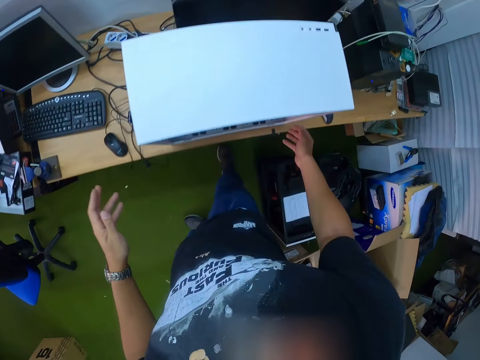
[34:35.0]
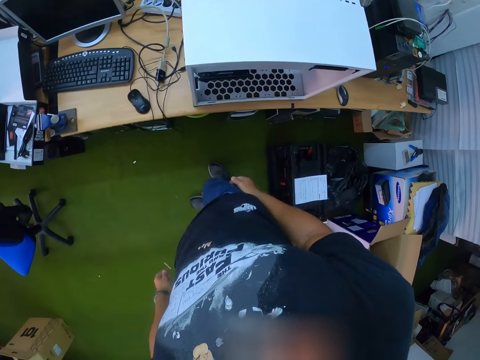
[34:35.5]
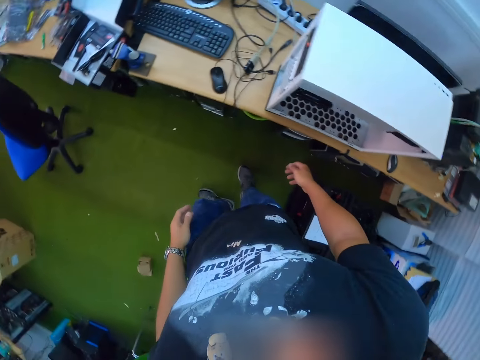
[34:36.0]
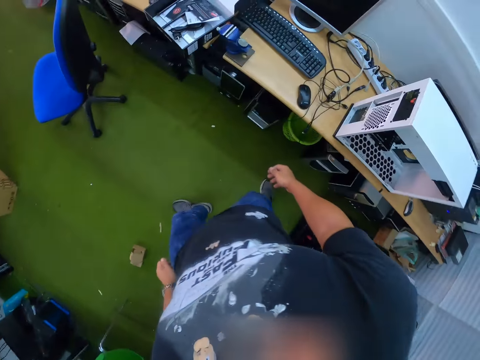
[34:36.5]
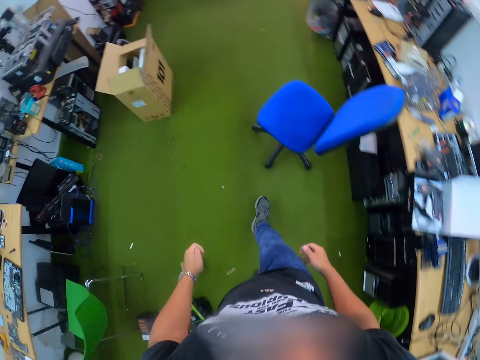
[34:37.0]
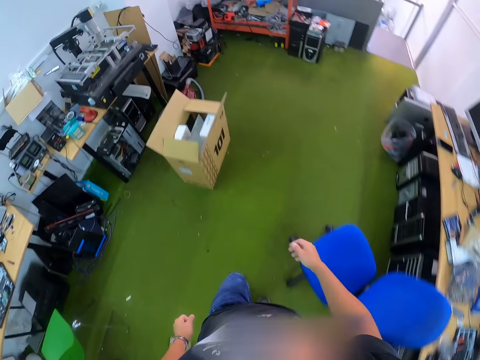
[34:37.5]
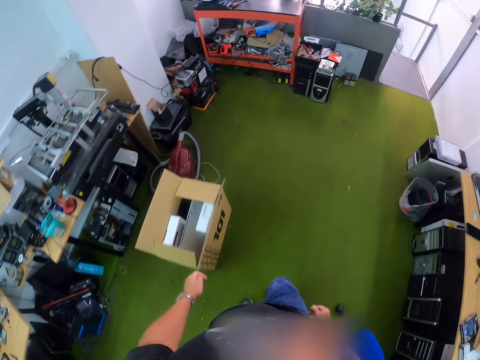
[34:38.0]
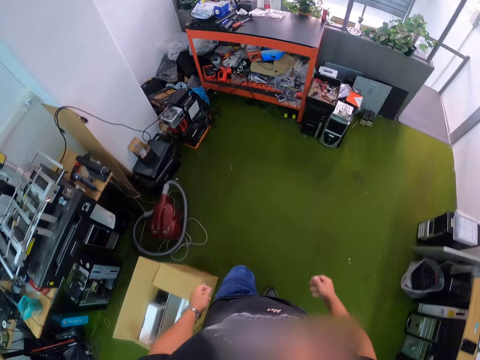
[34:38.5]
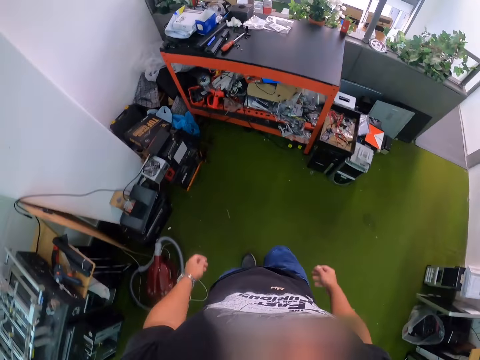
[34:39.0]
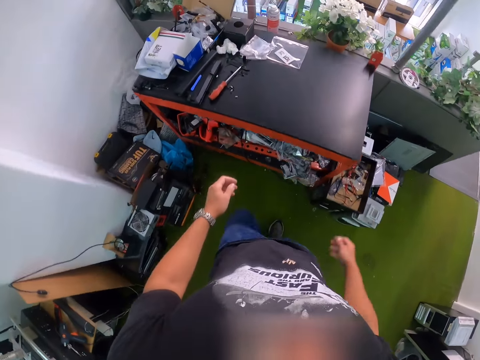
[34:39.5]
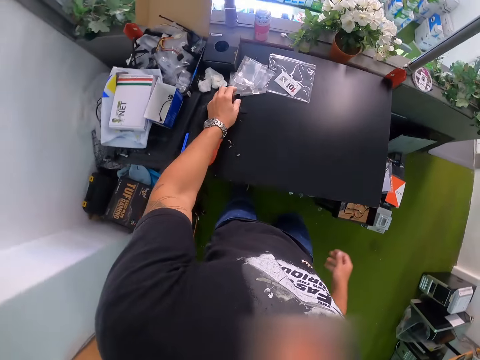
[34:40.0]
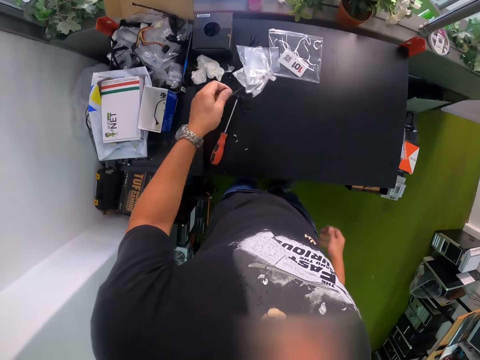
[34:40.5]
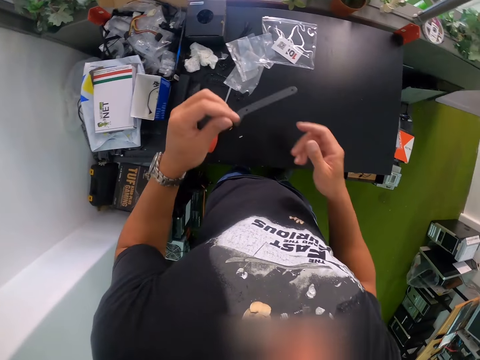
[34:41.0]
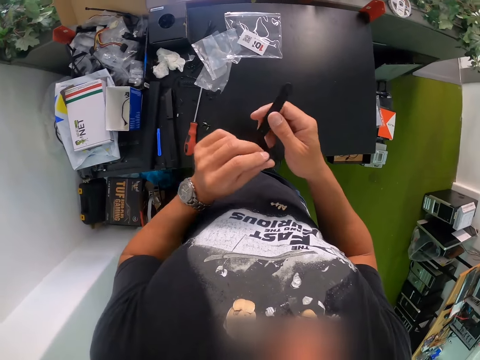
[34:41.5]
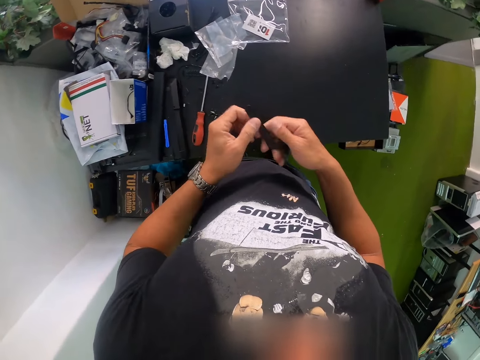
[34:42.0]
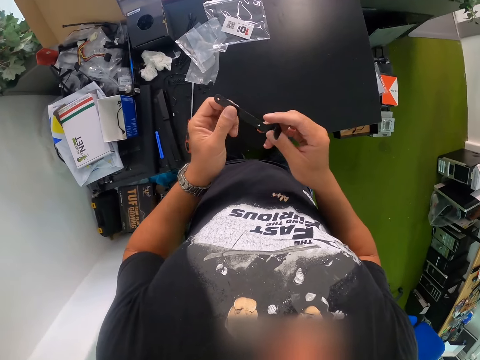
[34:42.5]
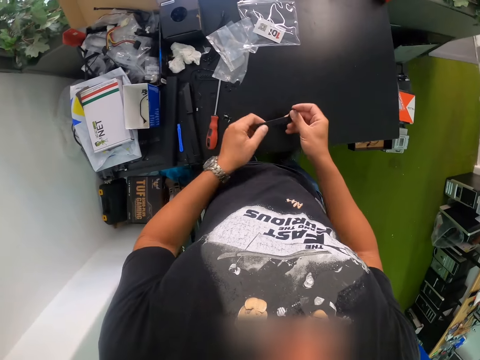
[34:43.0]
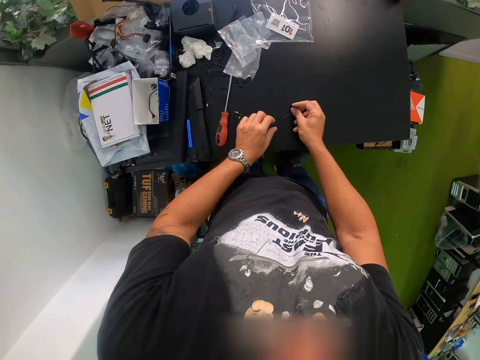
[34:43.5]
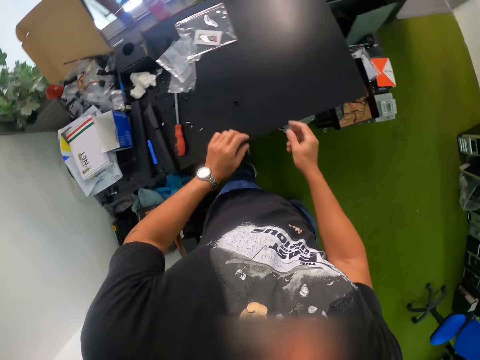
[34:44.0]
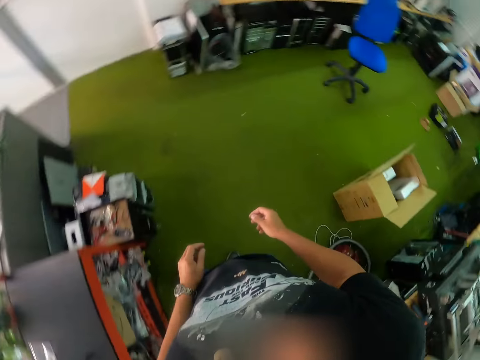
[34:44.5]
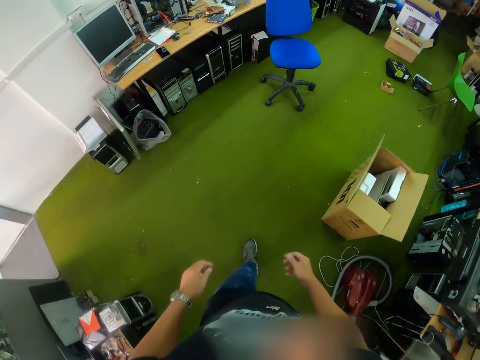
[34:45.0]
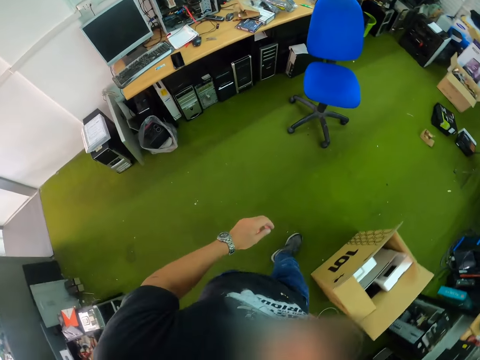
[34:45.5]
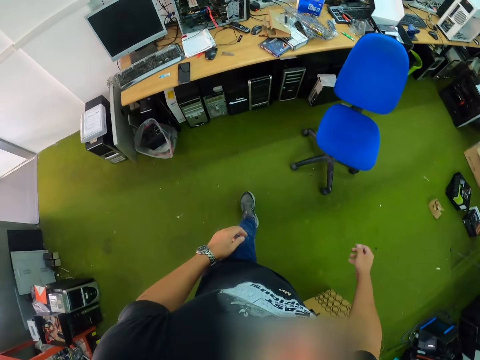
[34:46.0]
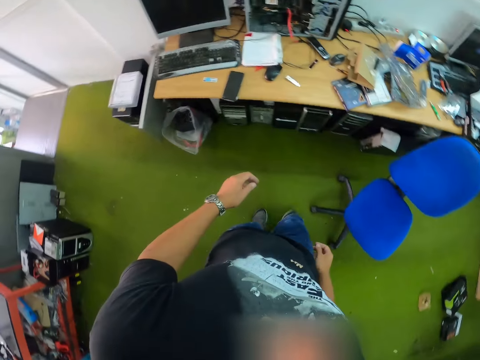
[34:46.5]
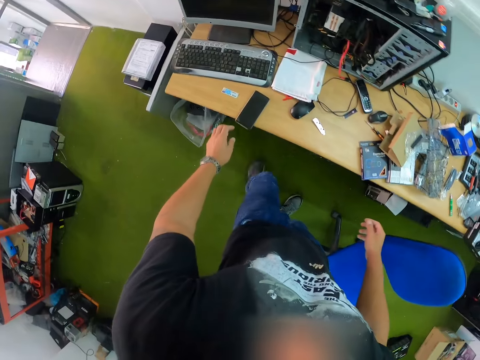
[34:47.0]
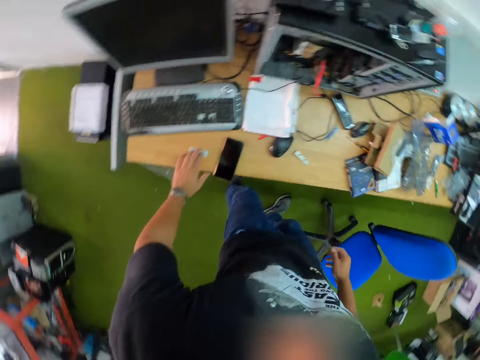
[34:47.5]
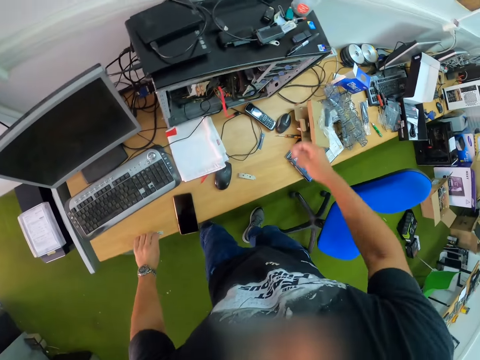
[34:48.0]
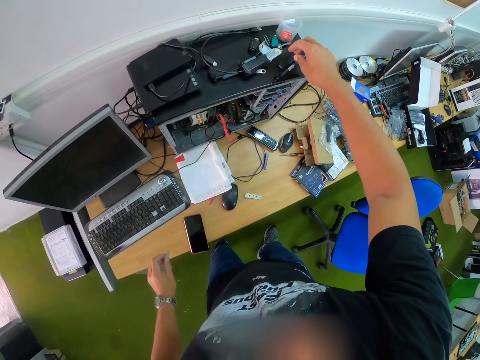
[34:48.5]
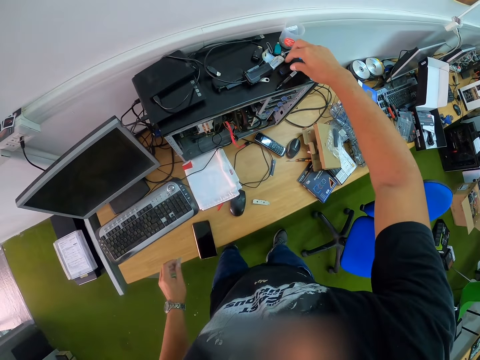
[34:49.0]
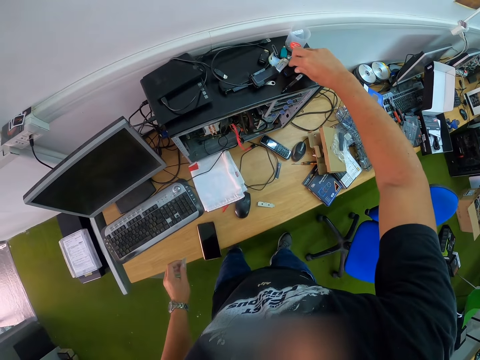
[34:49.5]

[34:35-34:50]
The camera wearer turns around and walks to the other side of the room. He picks up a metal on the slab with his left hand. He places the metal to the other hand. He holds the metal with both hands. He drops the metal on the slab with both hands. He turns around and walks to the other side of the room. He picks up a label on the table with his left hand.

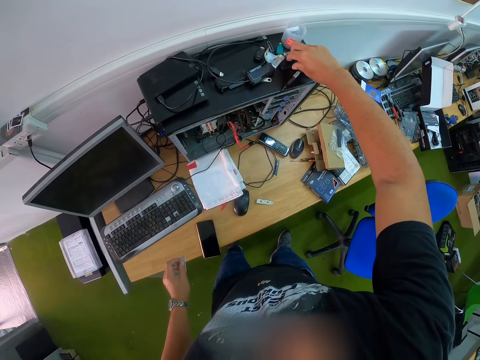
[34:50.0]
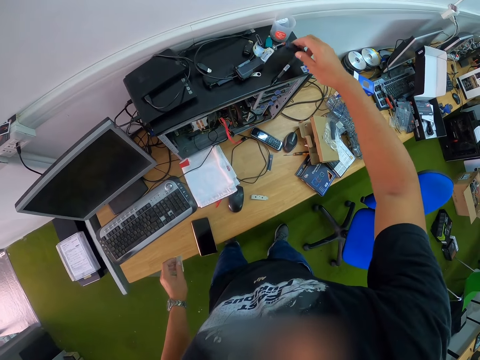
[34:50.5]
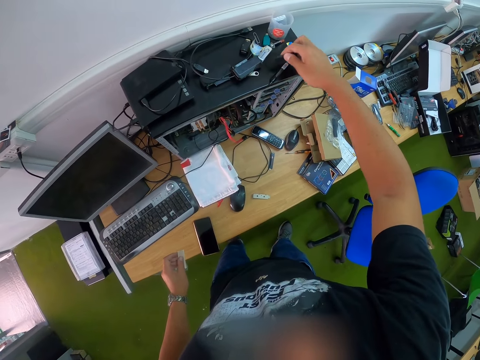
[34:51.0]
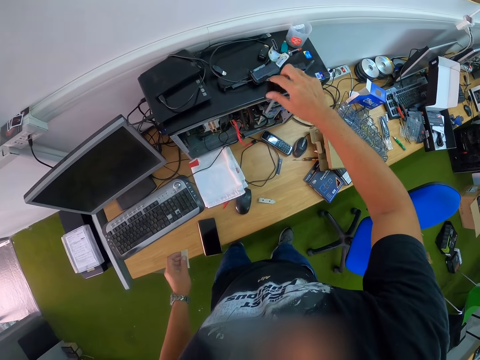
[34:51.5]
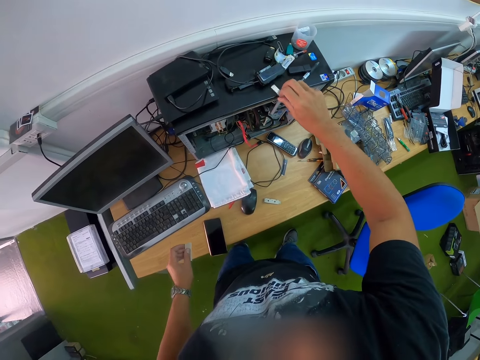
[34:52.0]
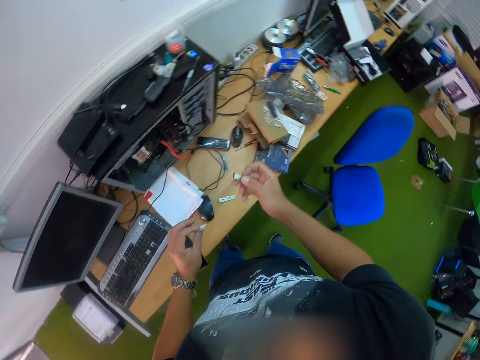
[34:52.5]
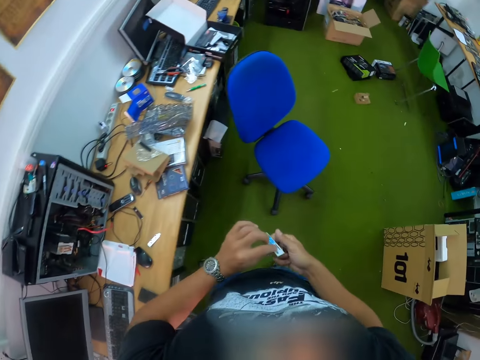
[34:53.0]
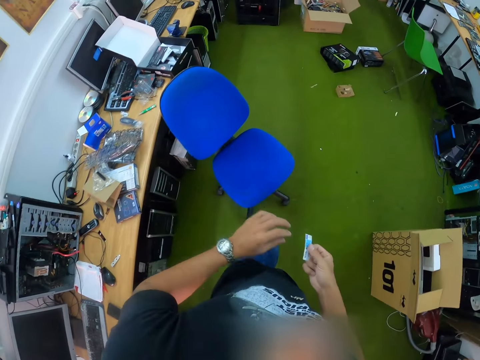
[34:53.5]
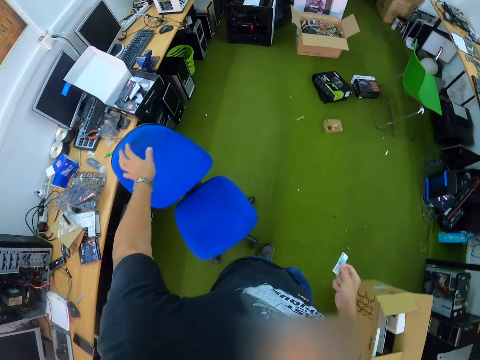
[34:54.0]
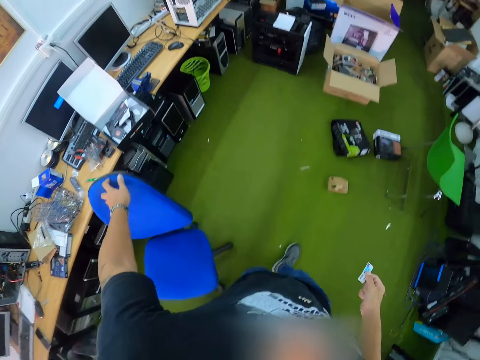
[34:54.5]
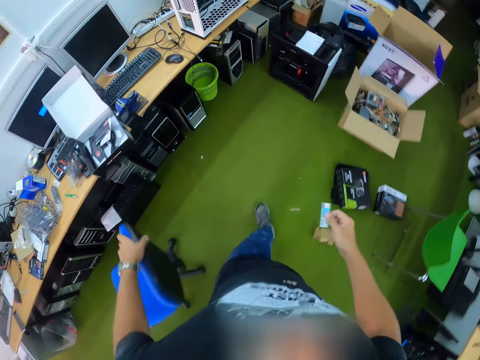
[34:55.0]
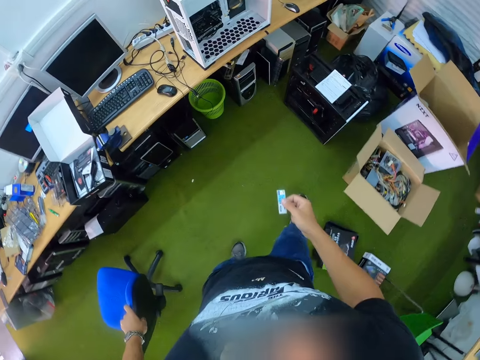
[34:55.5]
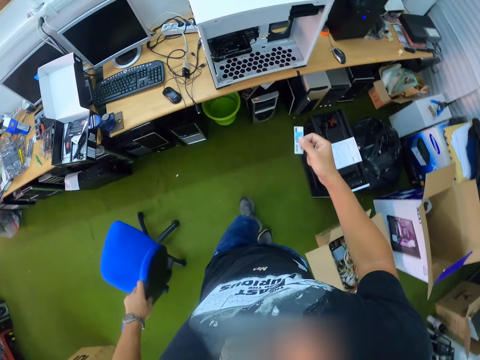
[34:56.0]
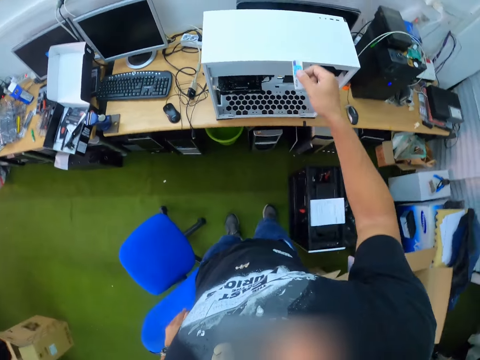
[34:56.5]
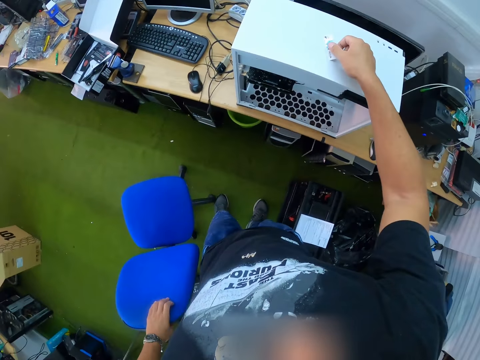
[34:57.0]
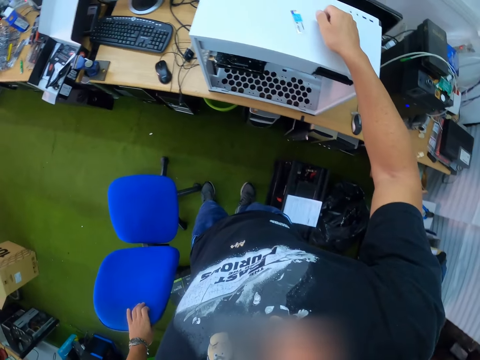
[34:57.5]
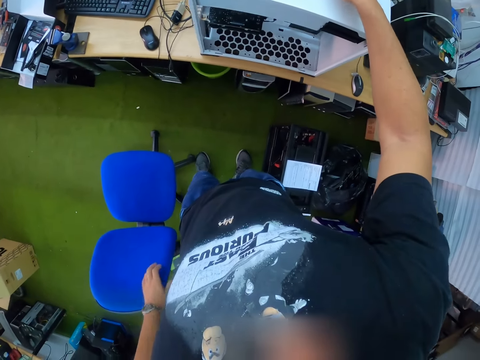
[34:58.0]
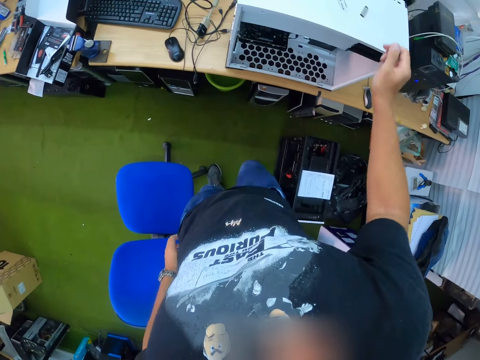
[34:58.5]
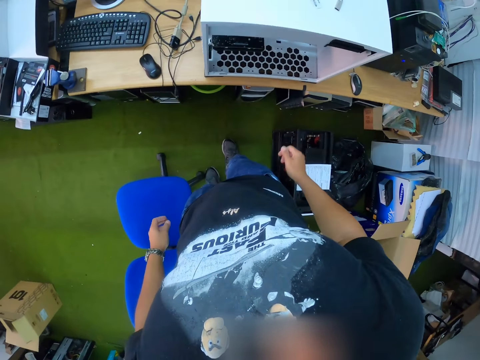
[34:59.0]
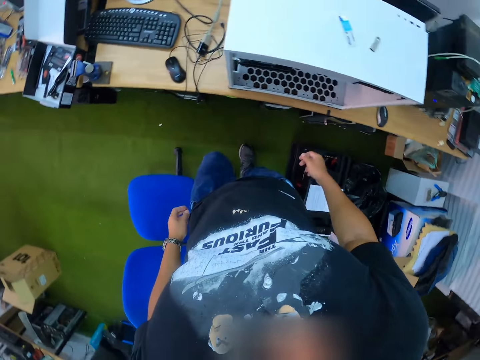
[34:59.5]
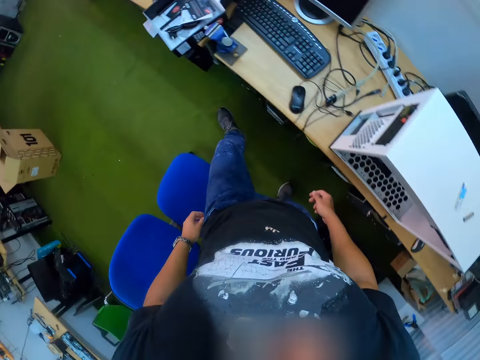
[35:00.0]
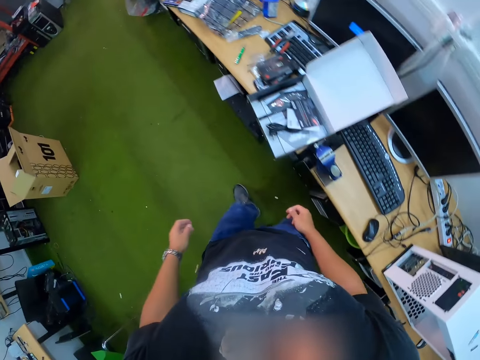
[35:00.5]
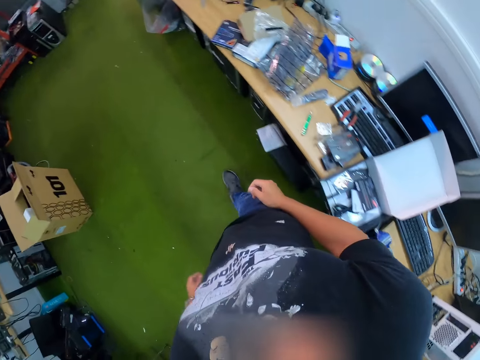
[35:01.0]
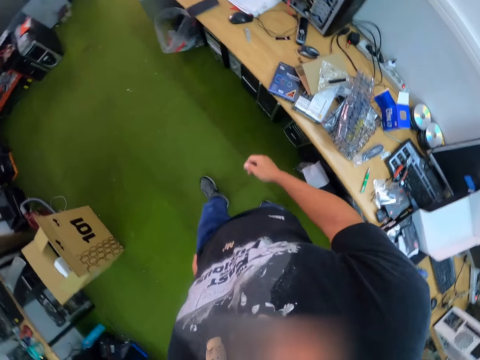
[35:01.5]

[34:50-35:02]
The camera wearer picks a flash drive on a CPU on the table with his right hand. He drops the flash drive on the CPU on the table with his right hand. He picks the flash drive on the CPU with his right hand. He turns around. He passes the label from his left hand to his right hand. He holds a chair with his left hand and drags the chair with his left hand. He moves with the chair to the CPU housing on the table. He drops the label on the CPU with his right hand. He drops the flash drive on the CPU with his right hand. He walks to the table next to him.
